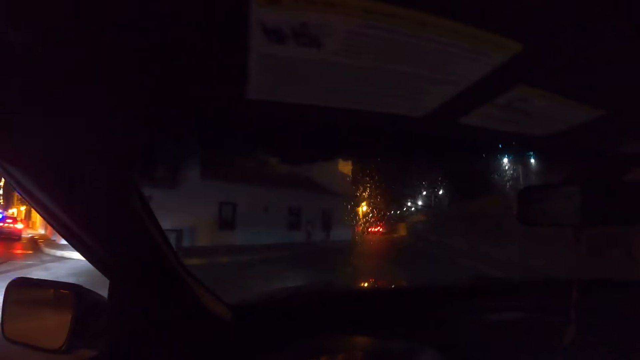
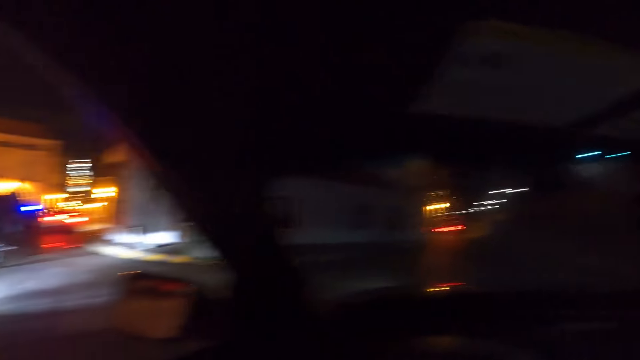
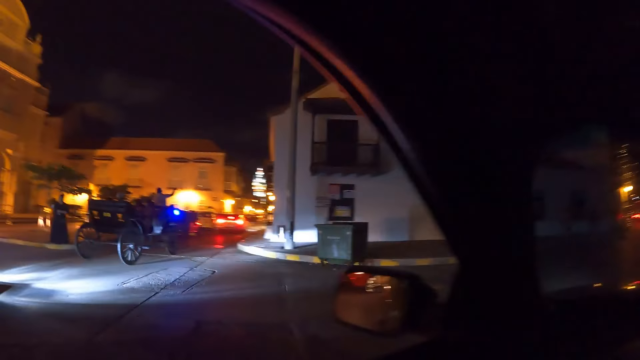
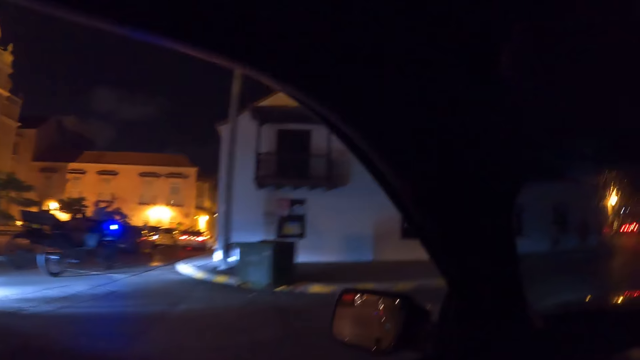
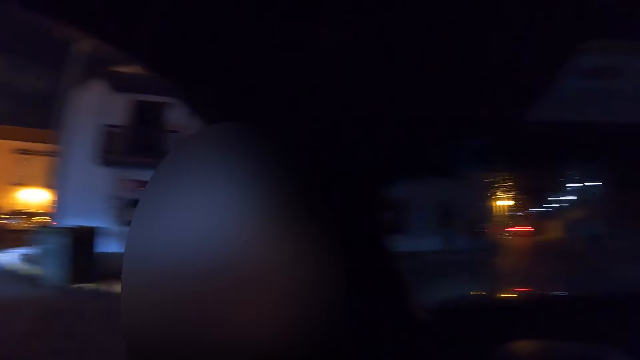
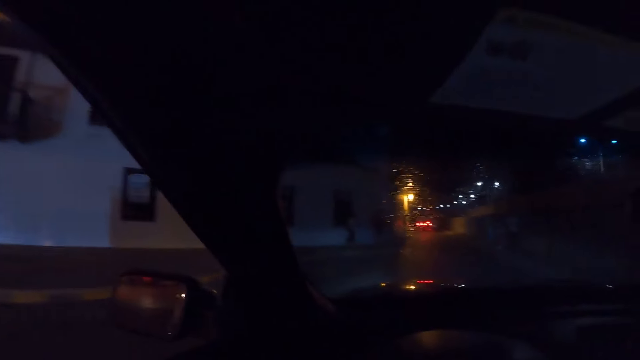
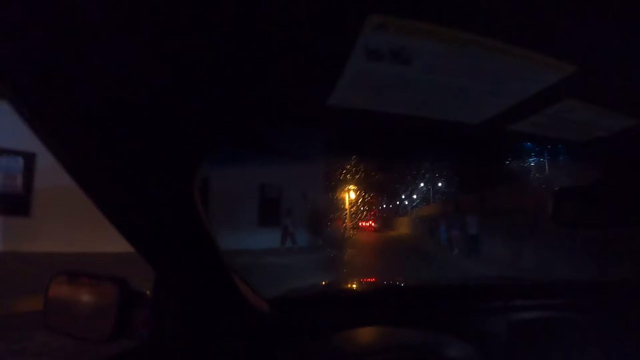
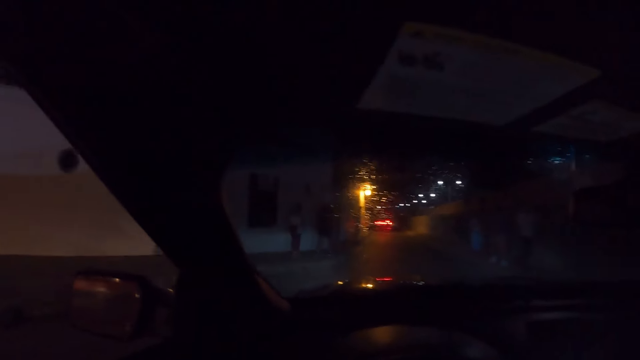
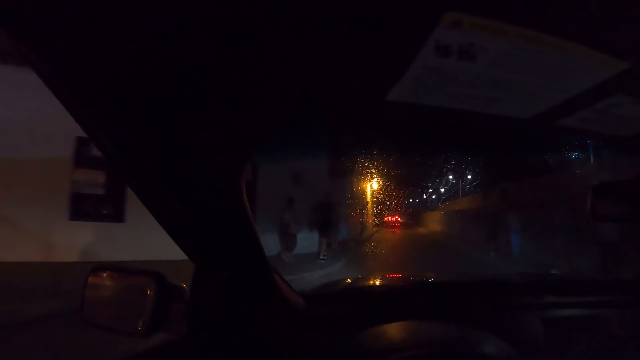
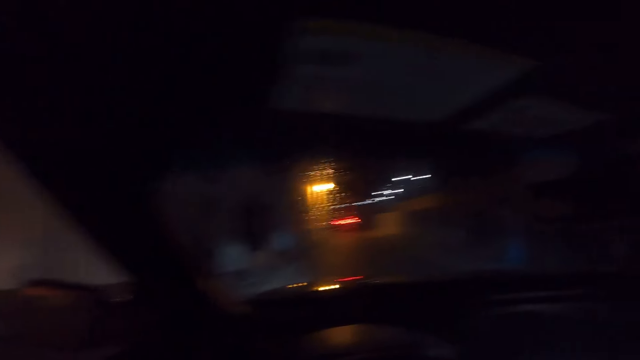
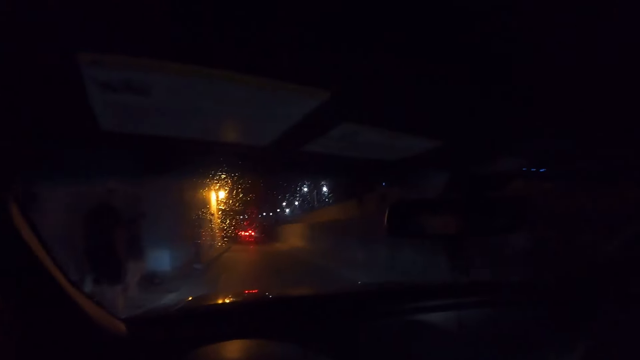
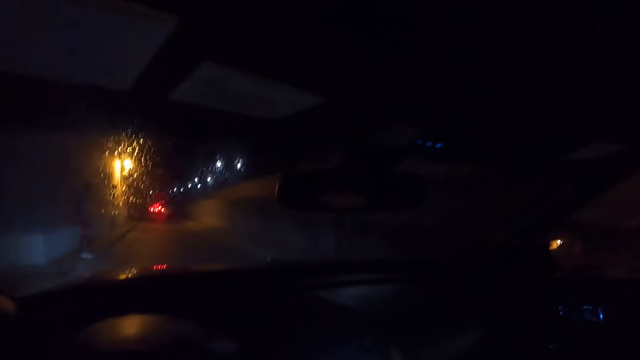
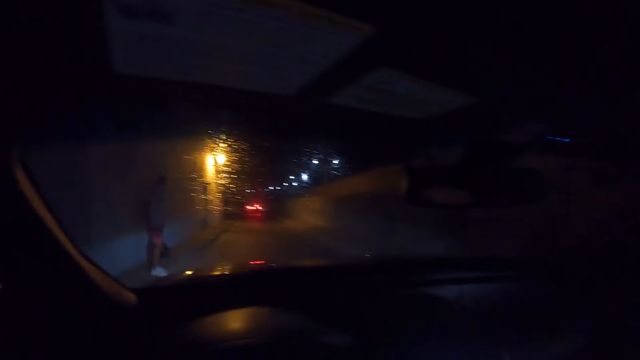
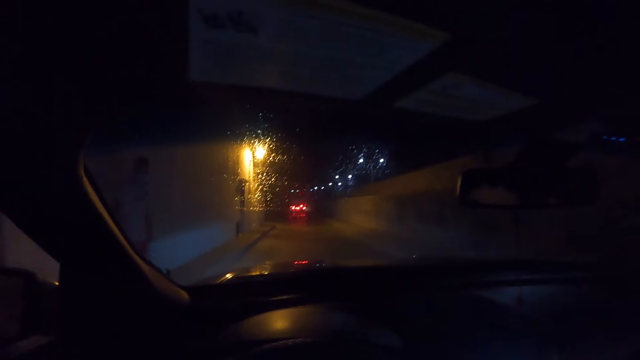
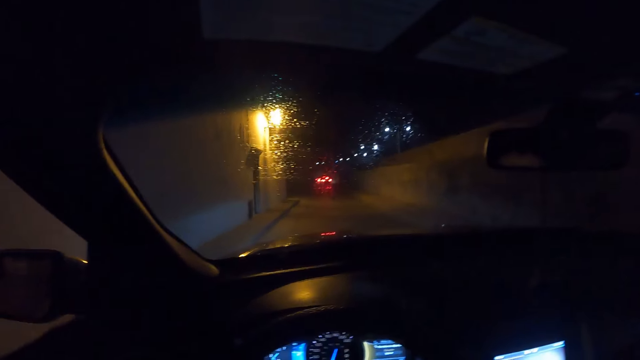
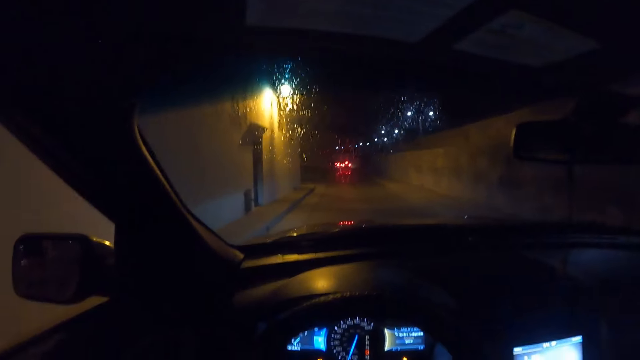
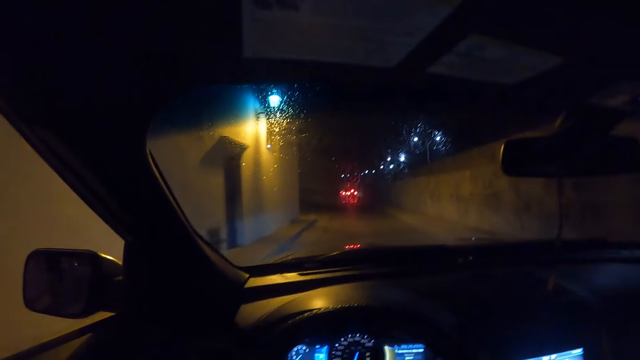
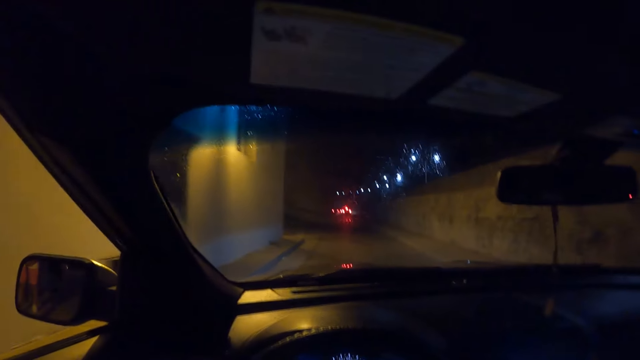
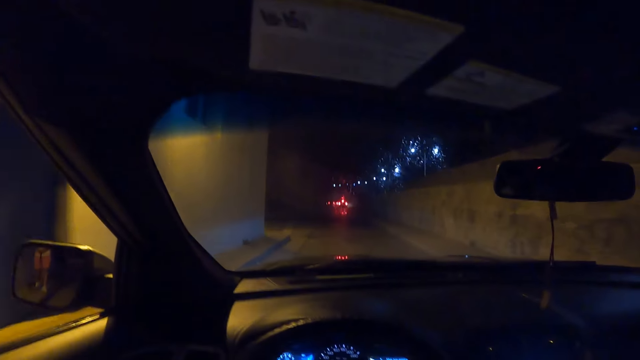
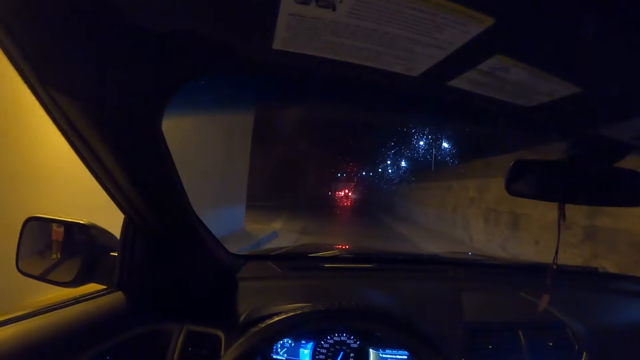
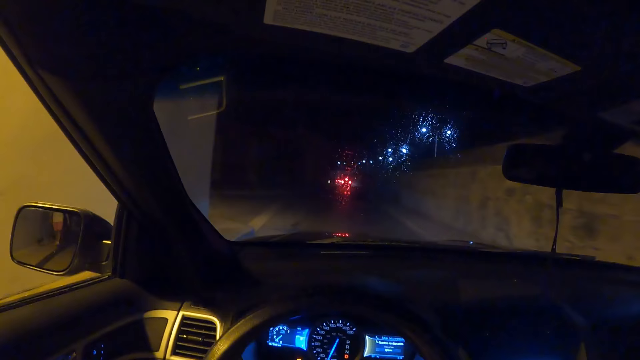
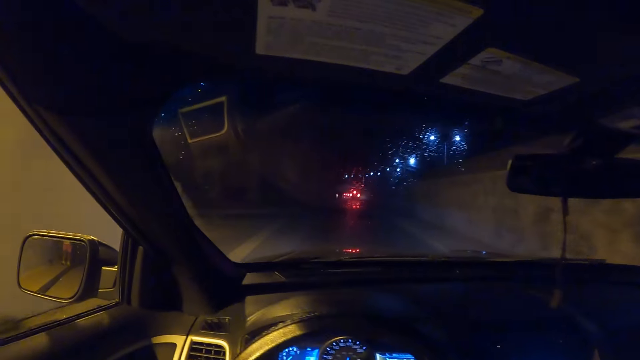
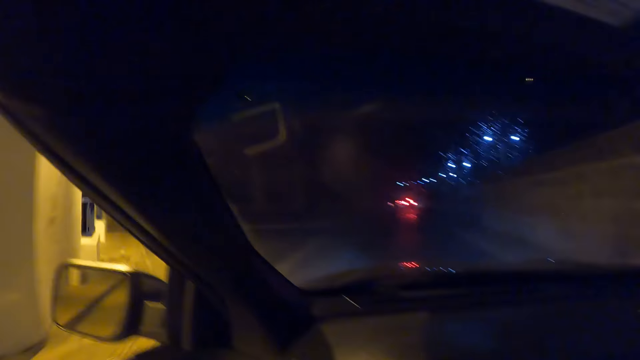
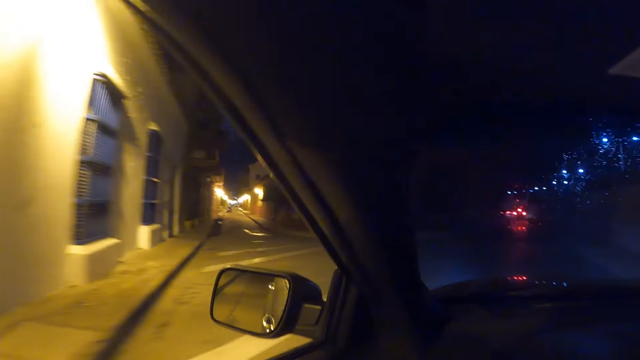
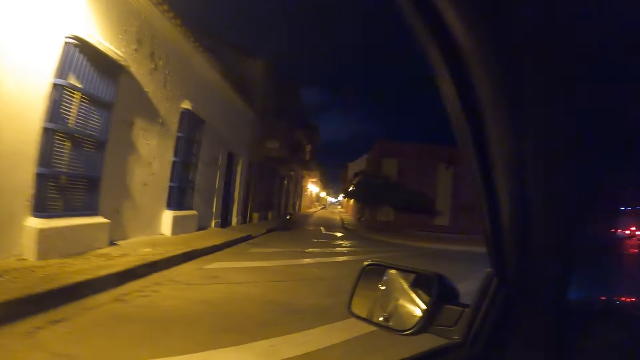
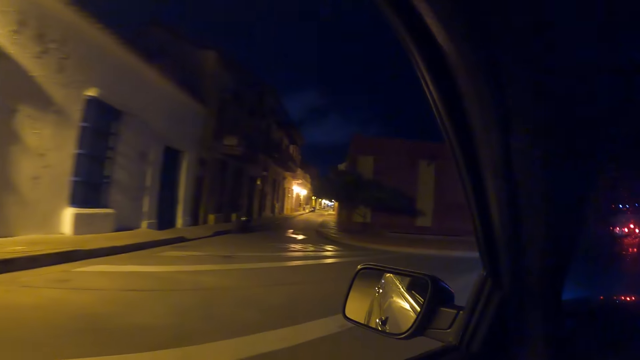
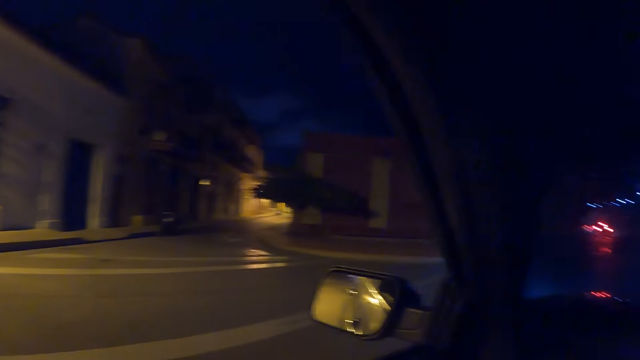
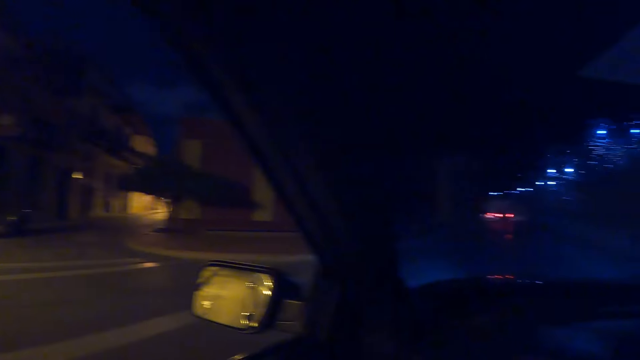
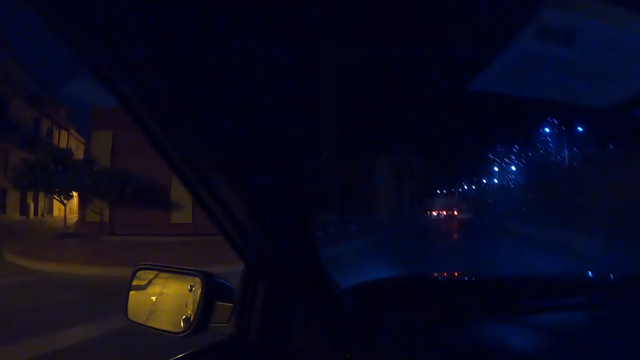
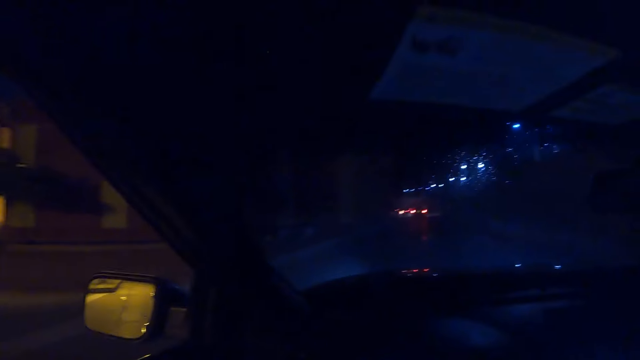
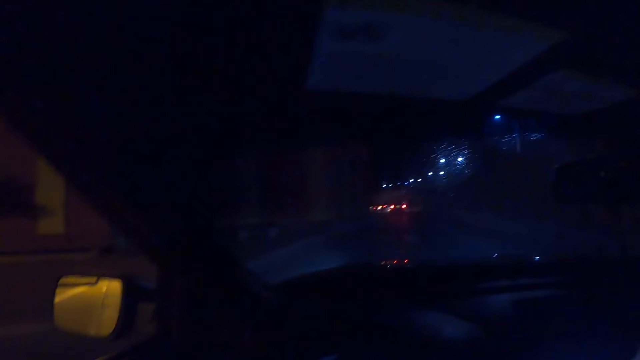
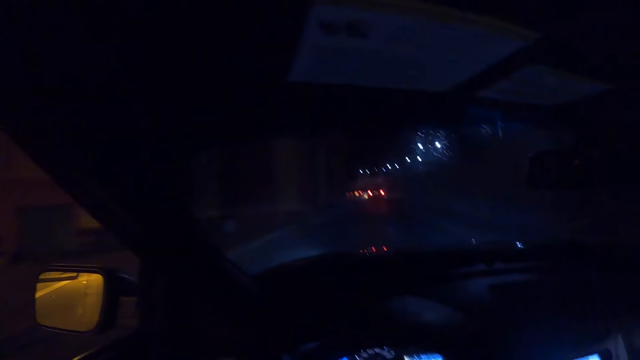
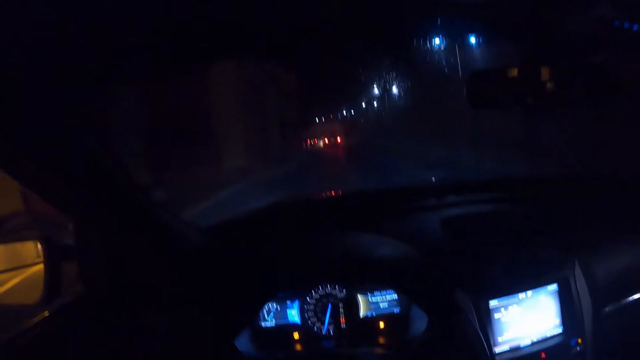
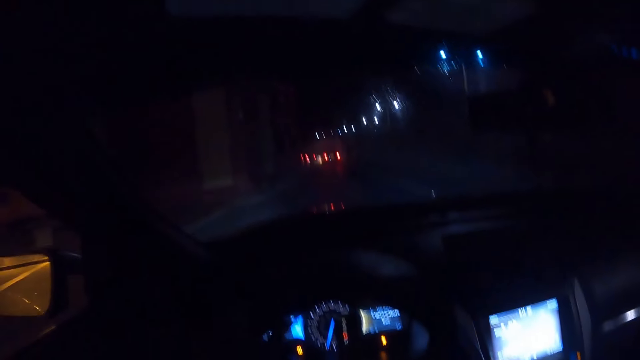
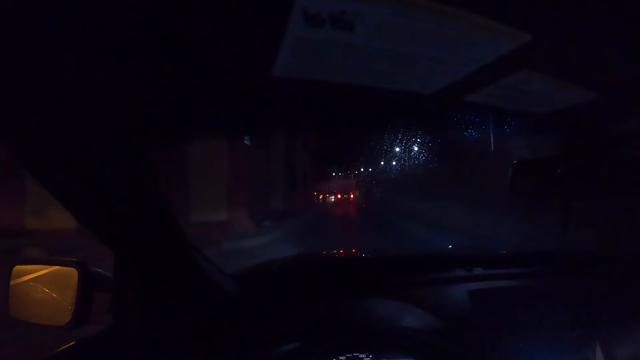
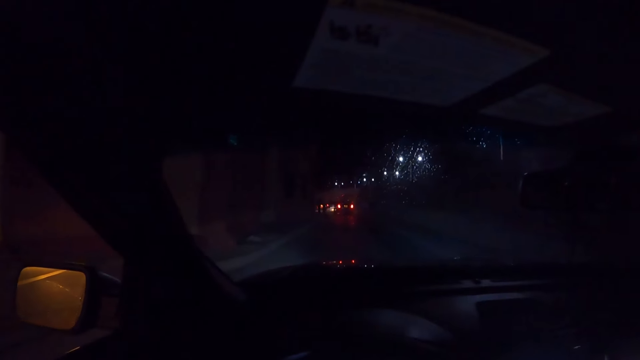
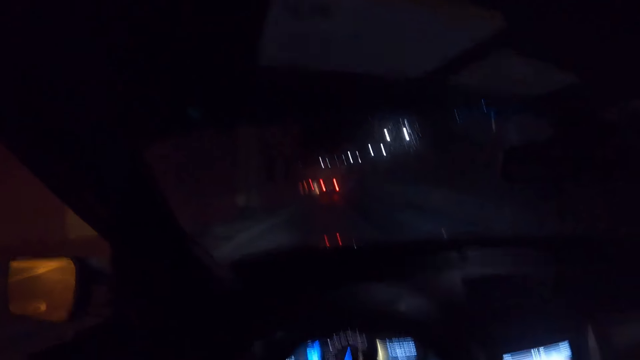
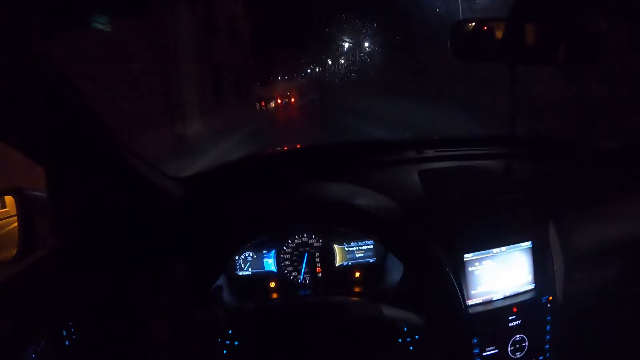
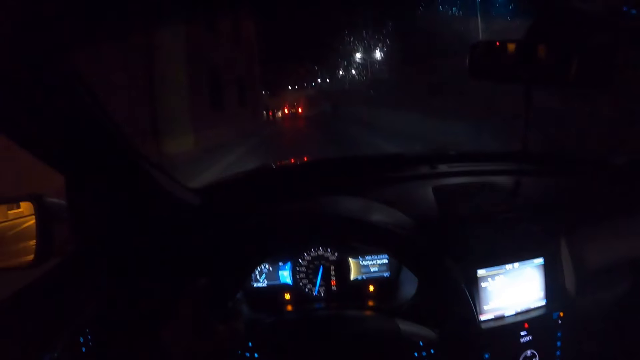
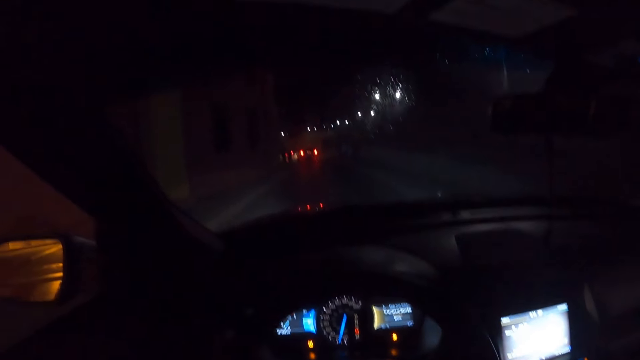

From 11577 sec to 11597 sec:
The camera wearer looks around. They drive a car. They look around. They drive a car.
